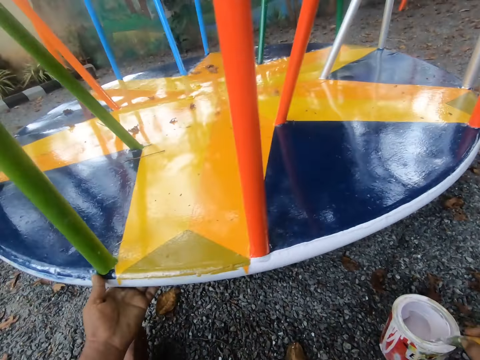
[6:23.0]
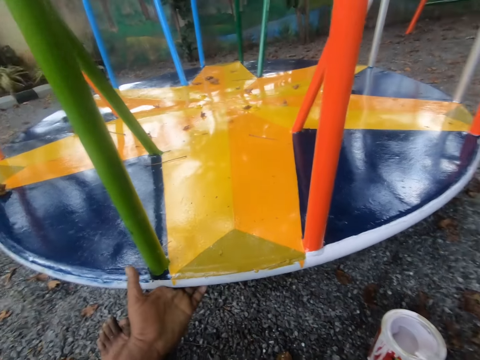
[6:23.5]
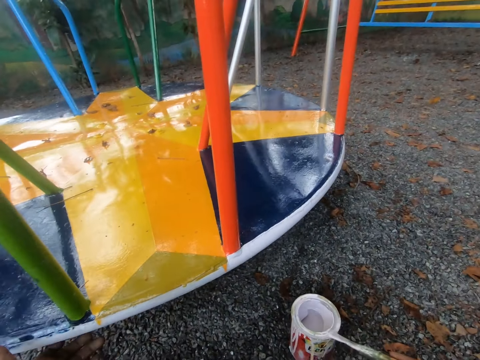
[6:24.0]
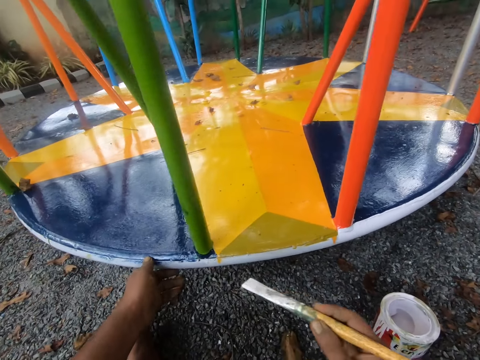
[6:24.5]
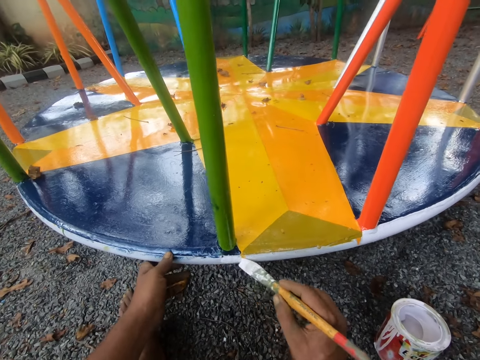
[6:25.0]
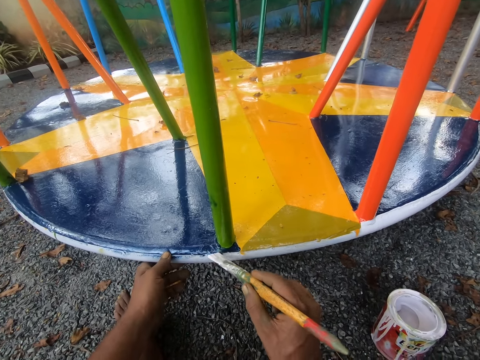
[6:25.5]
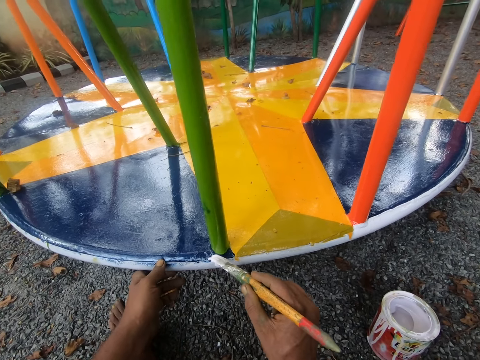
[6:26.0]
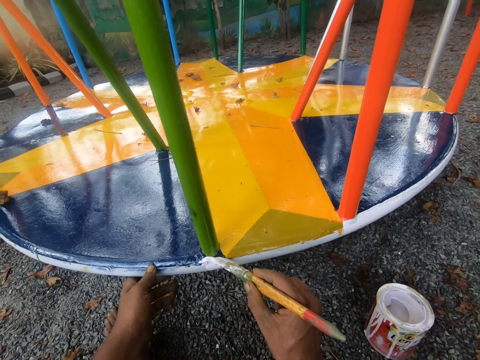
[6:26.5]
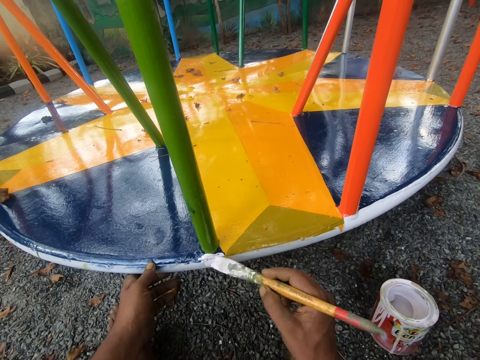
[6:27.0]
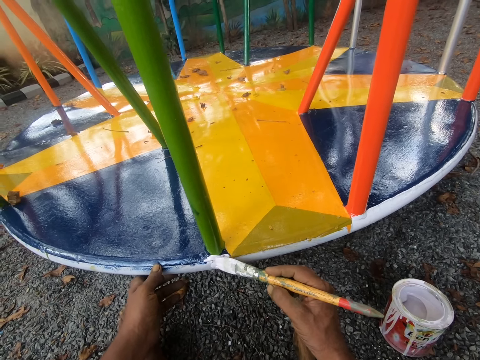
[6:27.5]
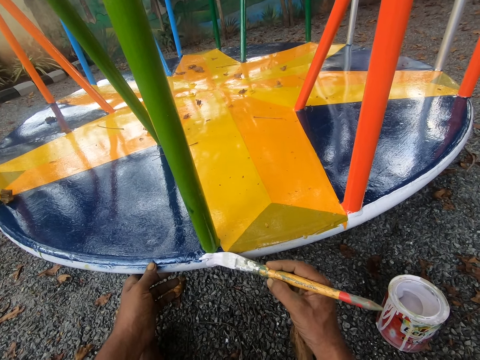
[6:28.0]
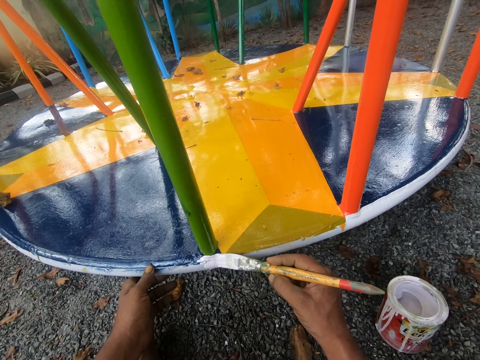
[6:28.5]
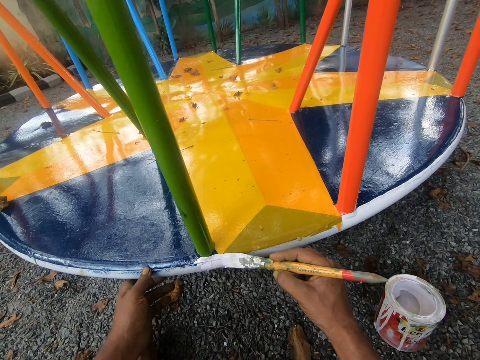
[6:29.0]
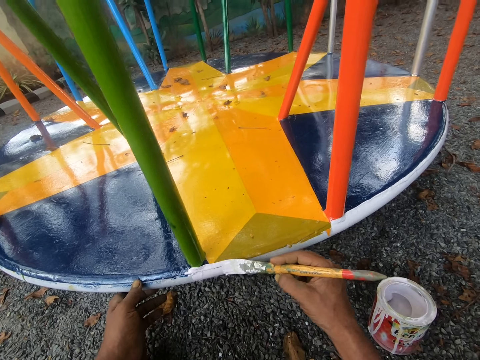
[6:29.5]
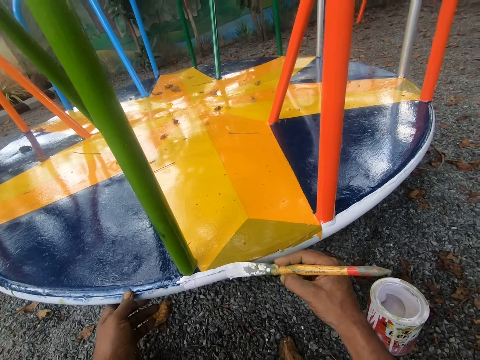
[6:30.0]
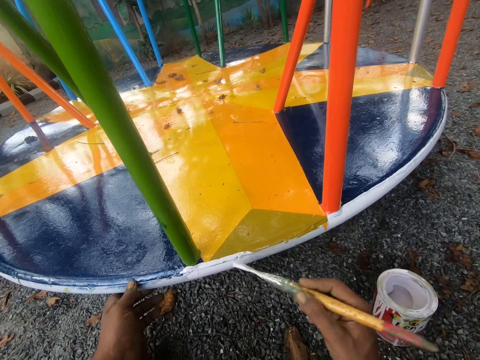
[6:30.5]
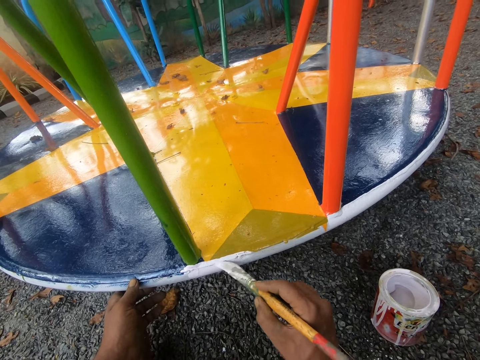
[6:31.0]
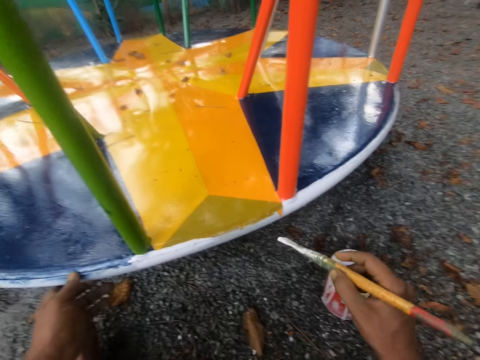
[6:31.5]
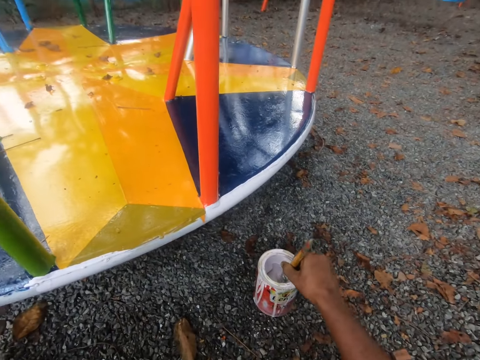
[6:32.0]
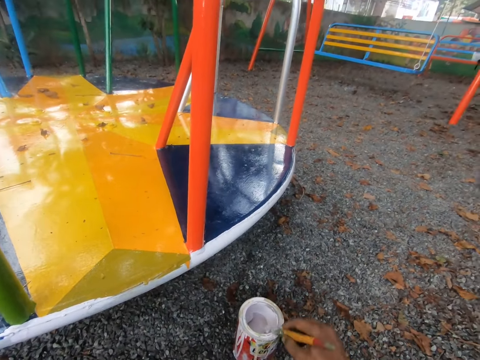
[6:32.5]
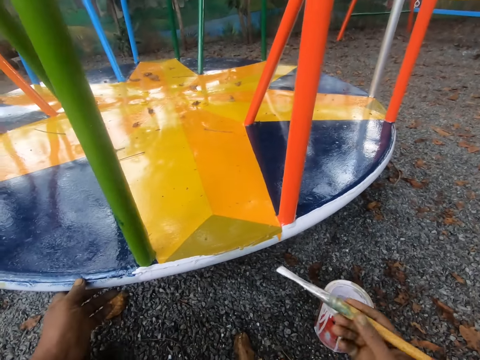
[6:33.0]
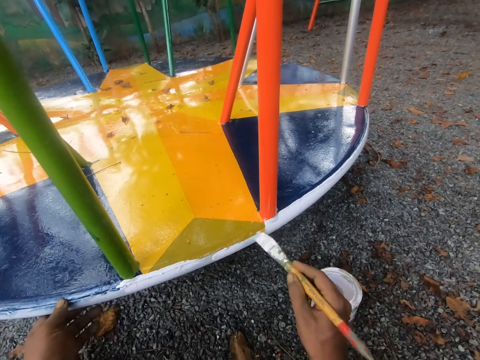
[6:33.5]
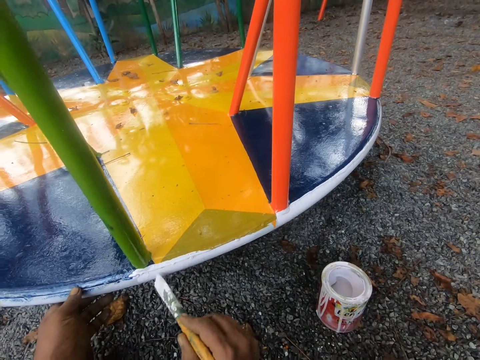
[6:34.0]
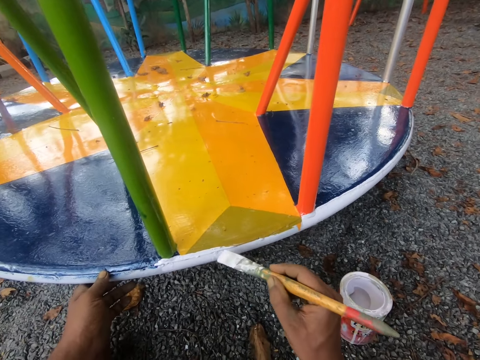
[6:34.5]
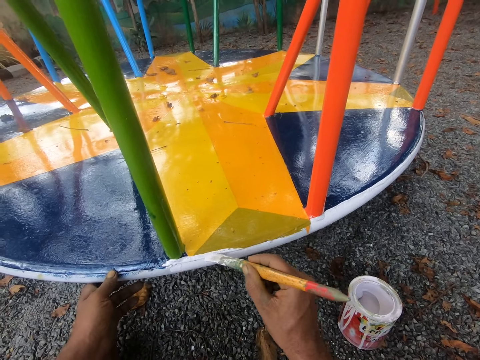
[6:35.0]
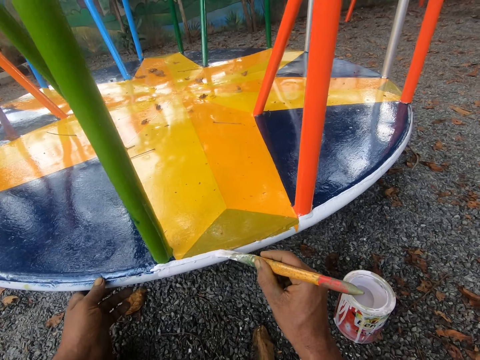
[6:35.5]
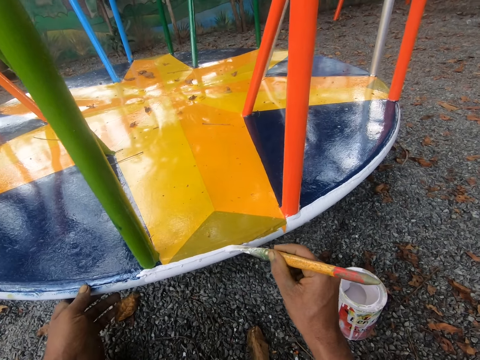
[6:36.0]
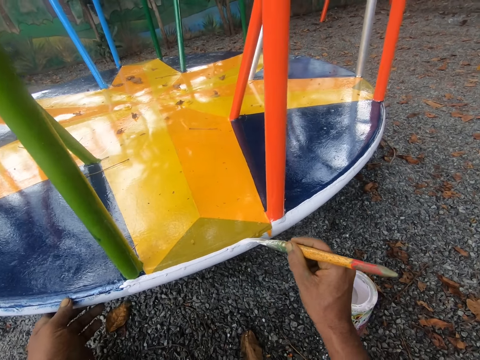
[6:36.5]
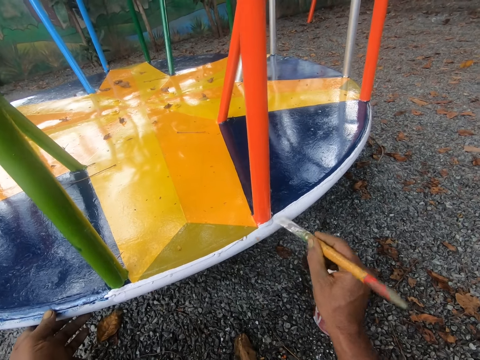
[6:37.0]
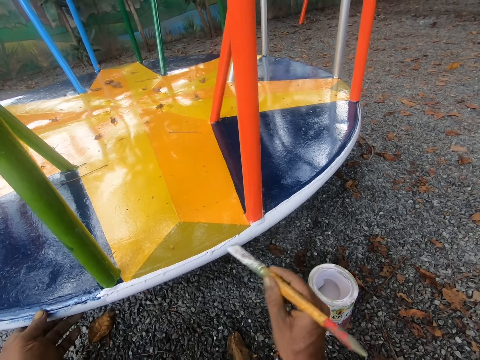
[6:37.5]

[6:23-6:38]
The camera wearer dips the paint brush in his right hand into the paint container on the floor. He rotates the merry go round or swing. He wipes the paint brush on the rim of the paint container on the floor. He holds the swing with his left hand. He paints the swing with the paint brush in his right hand. He dips the paint brush in his right hand into the paint container on the floor. He removes extra paint from the brush. He paints the swing with the paint brush in his right hand.

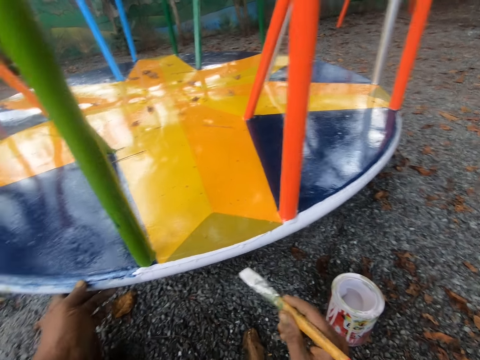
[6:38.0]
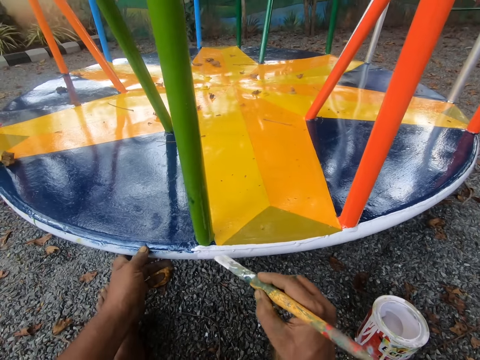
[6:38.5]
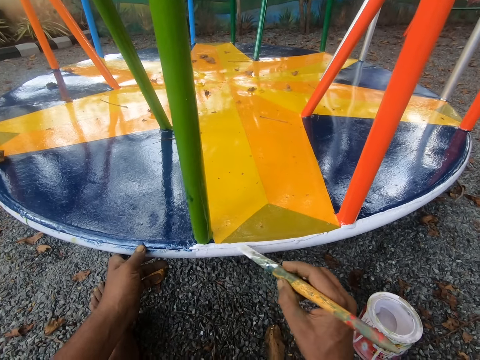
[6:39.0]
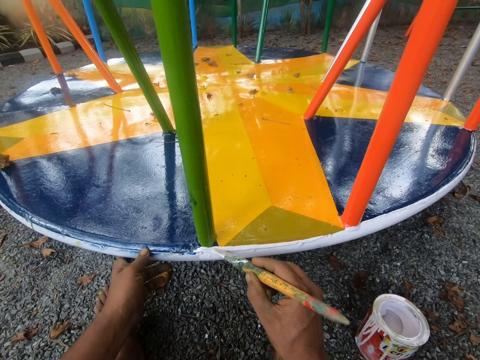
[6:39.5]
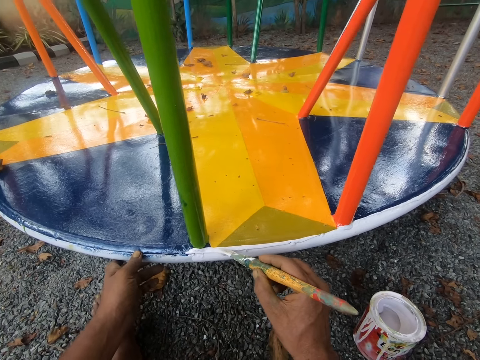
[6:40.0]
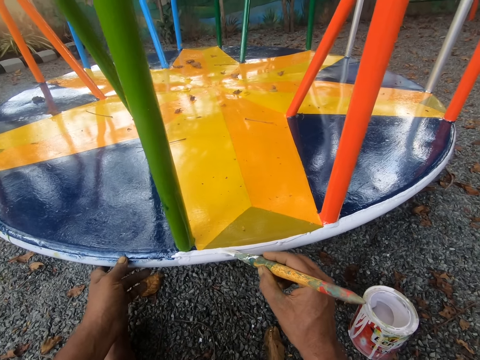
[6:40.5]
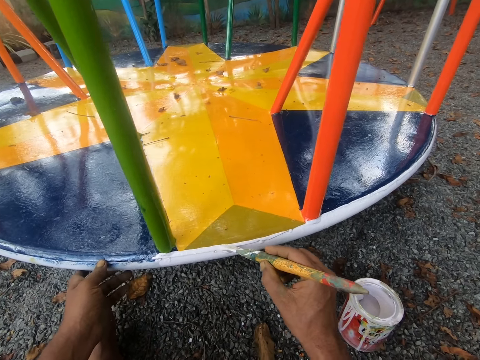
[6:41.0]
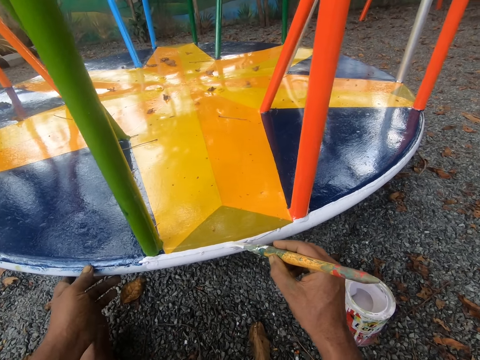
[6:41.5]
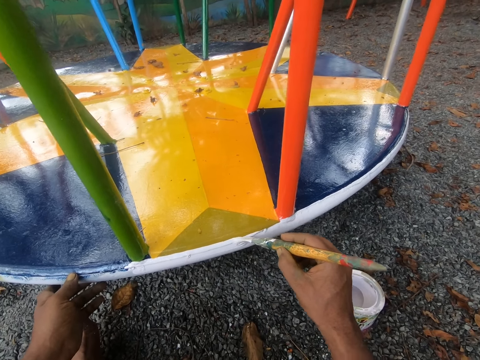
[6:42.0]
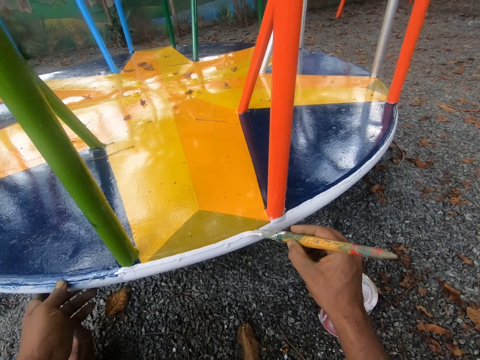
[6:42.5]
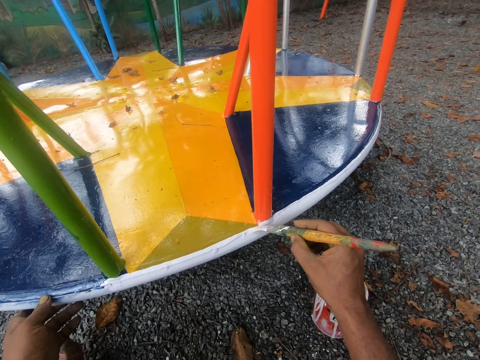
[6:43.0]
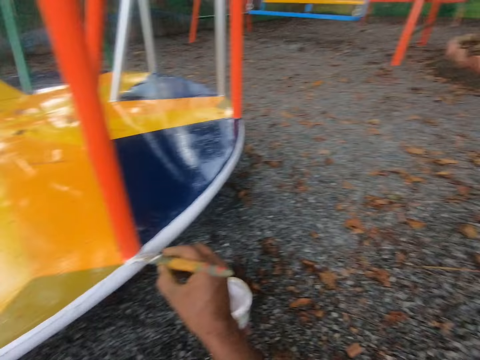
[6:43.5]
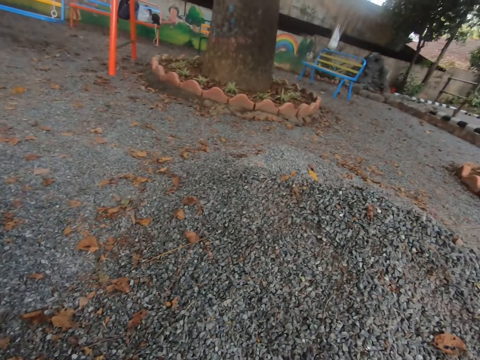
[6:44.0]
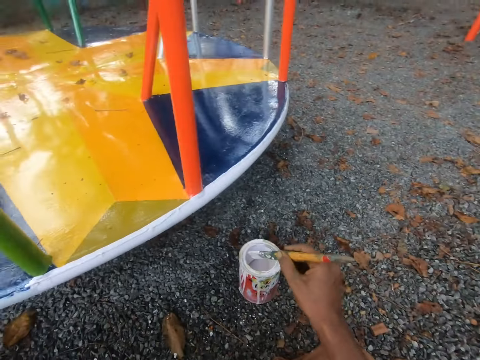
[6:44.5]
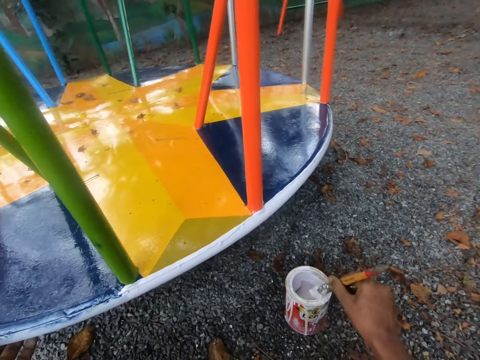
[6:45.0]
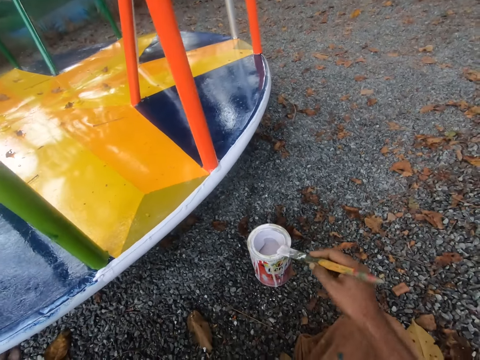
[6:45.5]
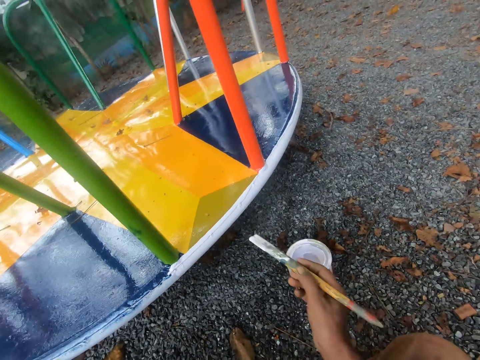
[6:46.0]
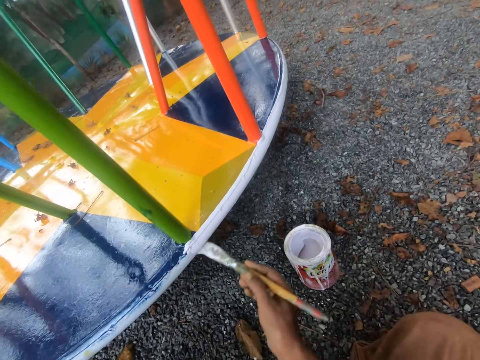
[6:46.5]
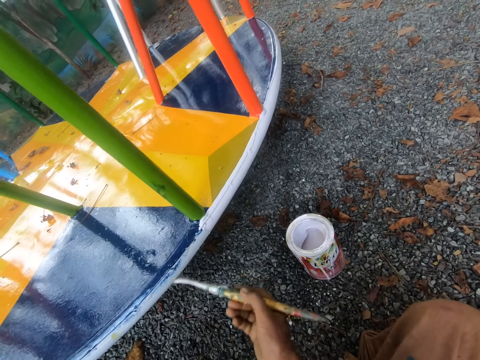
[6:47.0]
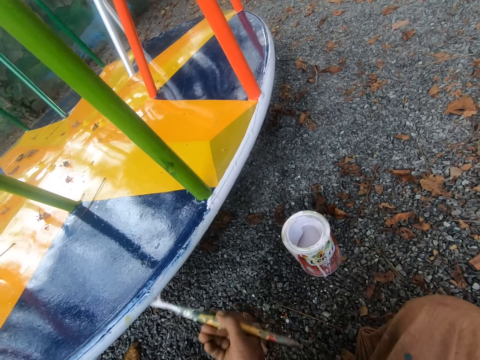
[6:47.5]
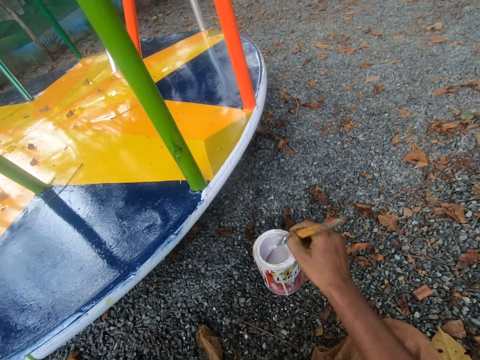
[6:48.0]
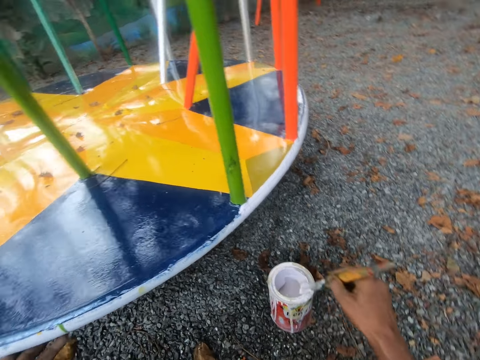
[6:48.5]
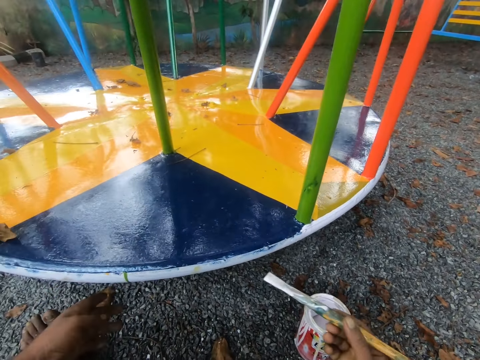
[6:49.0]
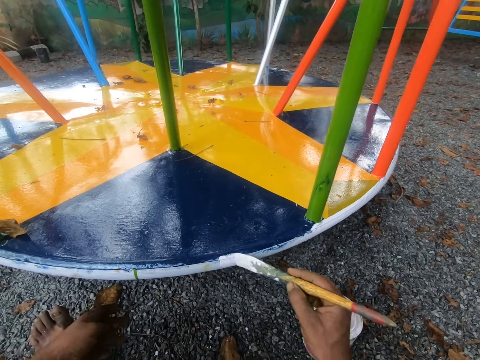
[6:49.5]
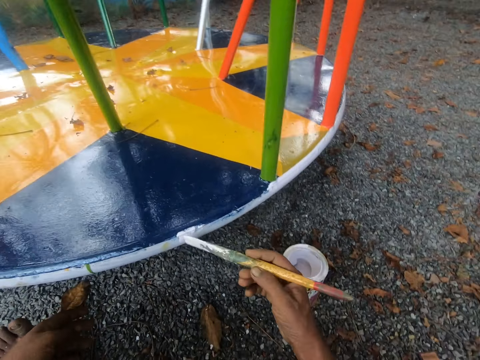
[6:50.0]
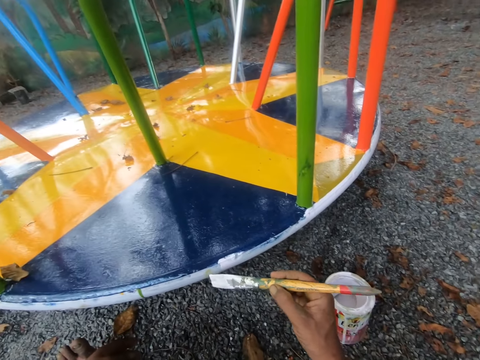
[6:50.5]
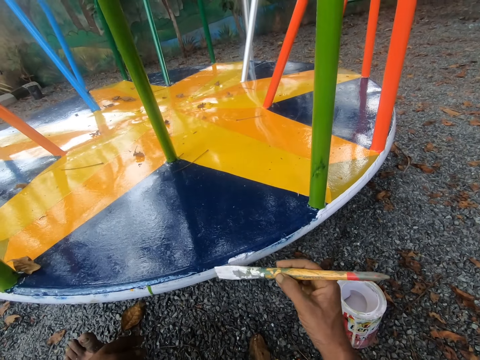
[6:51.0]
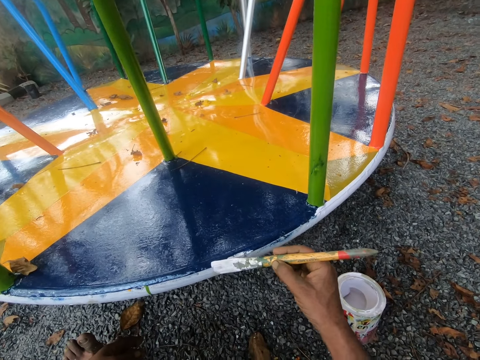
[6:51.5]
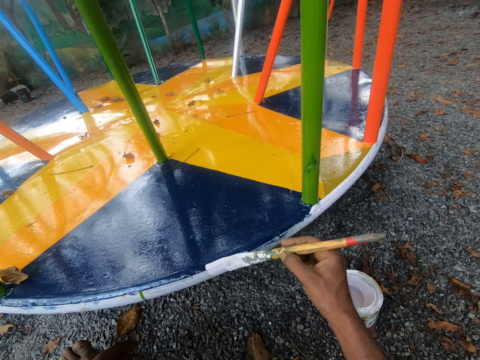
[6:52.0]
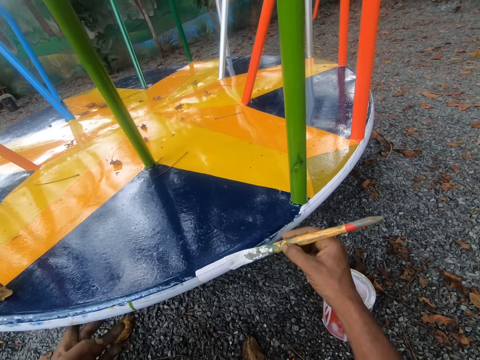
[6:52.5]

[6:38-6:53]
The camera wearer looks around the compound. He dips the paint brush in his right hand into the paint container on the floor. He wipes the paint brush on the rim of the paint container on the floor. He paints the swing with the paint brush in his right hand. He dips the paint brush in his right hand into the paint container on the floor. He removes extra paint from the brush. He lets go of the merry go round or swing. He paints the swing with the paint brush in his right hand.
